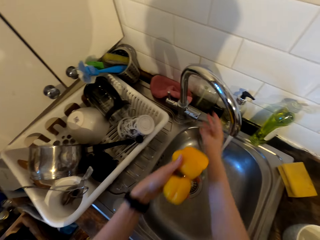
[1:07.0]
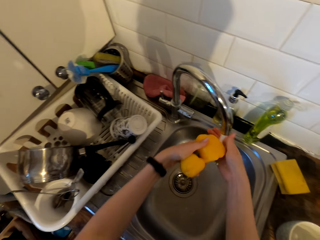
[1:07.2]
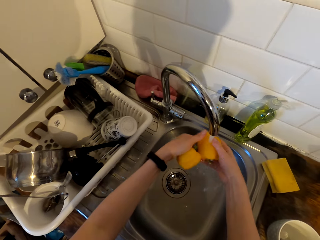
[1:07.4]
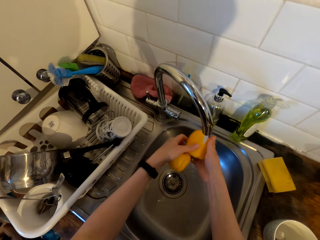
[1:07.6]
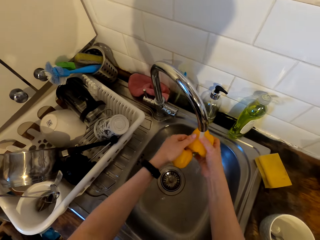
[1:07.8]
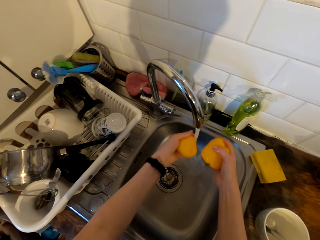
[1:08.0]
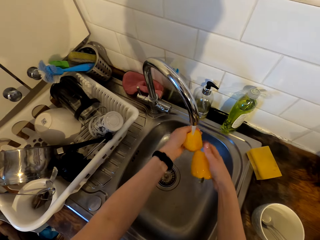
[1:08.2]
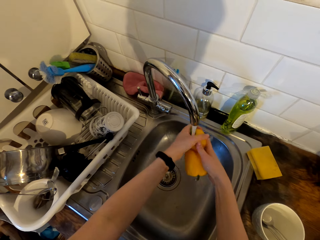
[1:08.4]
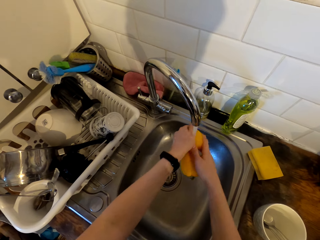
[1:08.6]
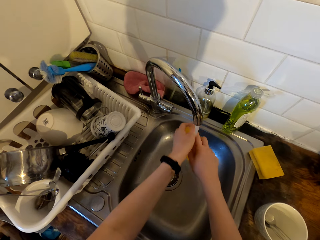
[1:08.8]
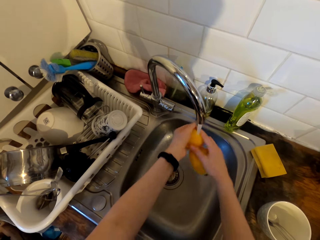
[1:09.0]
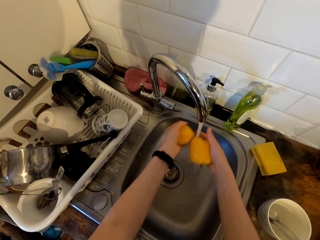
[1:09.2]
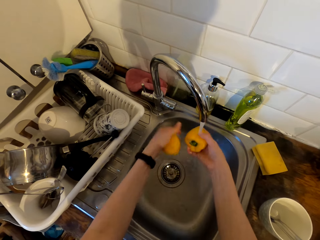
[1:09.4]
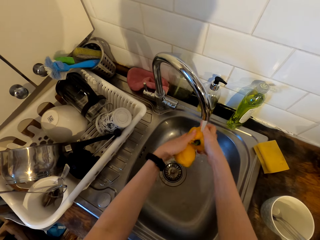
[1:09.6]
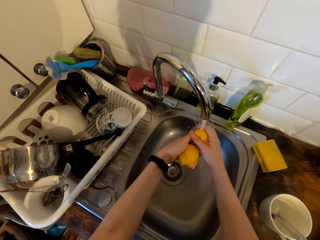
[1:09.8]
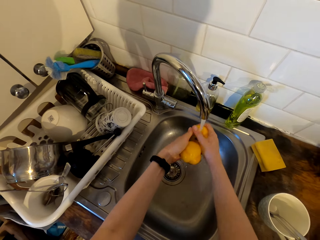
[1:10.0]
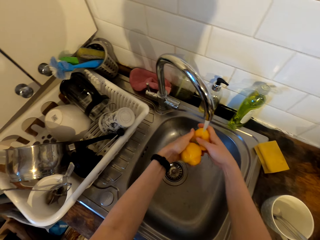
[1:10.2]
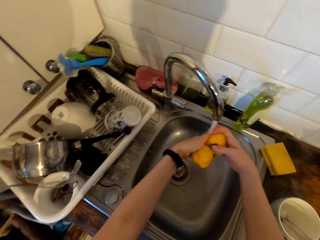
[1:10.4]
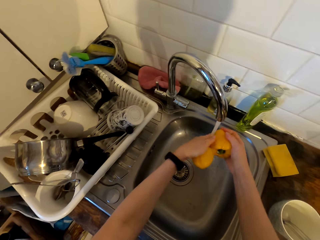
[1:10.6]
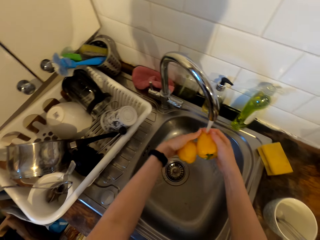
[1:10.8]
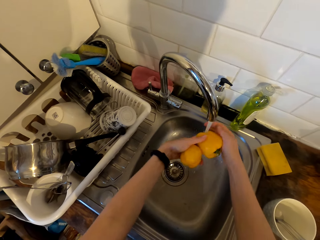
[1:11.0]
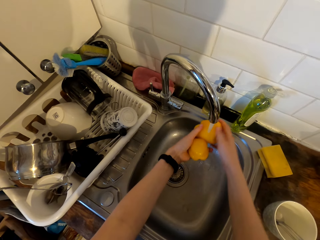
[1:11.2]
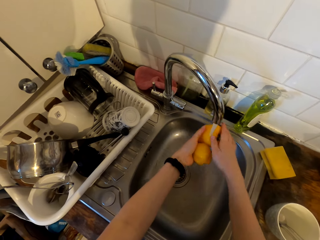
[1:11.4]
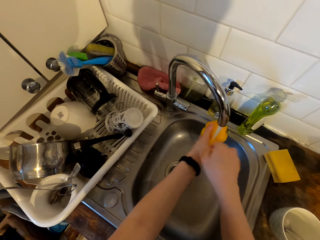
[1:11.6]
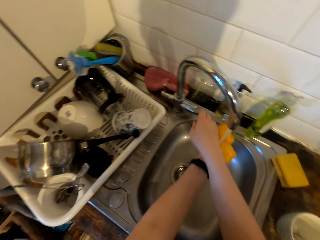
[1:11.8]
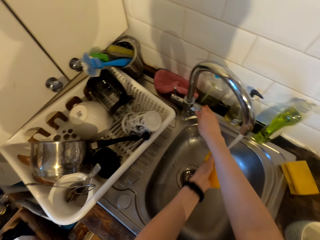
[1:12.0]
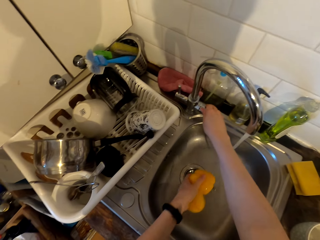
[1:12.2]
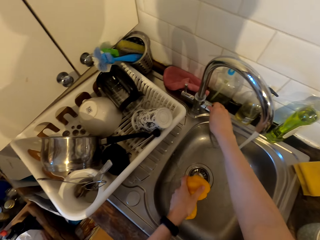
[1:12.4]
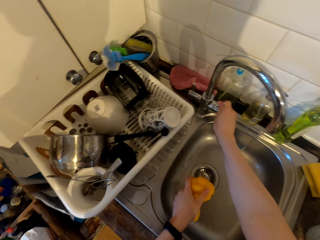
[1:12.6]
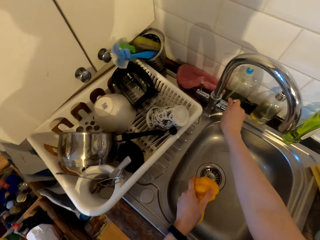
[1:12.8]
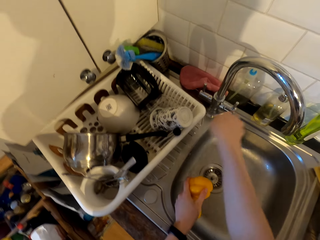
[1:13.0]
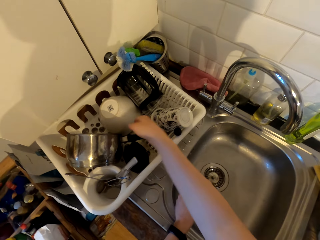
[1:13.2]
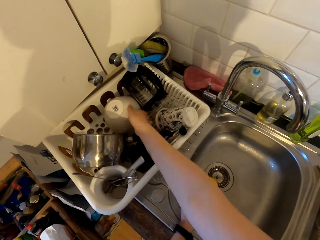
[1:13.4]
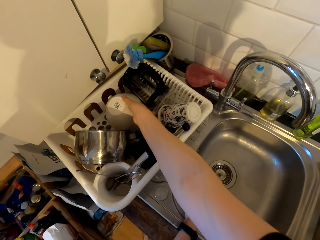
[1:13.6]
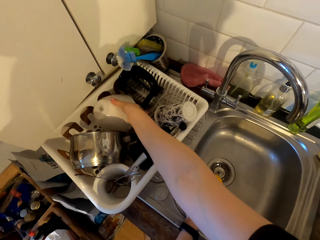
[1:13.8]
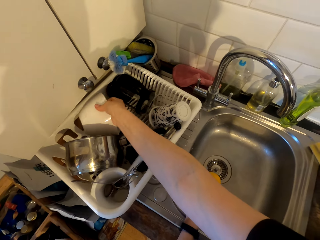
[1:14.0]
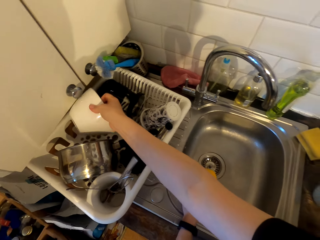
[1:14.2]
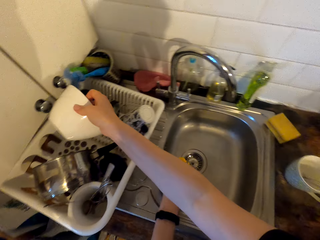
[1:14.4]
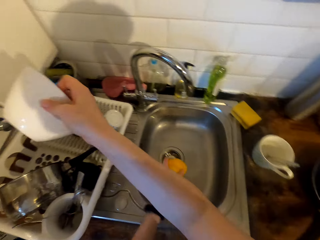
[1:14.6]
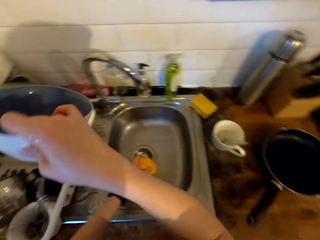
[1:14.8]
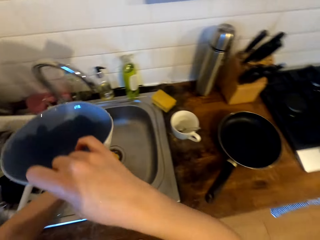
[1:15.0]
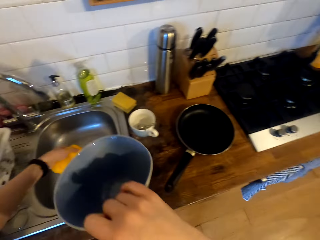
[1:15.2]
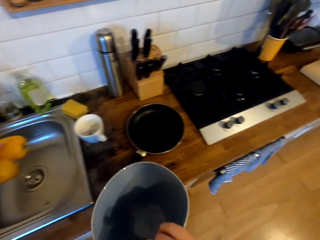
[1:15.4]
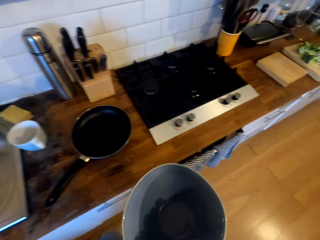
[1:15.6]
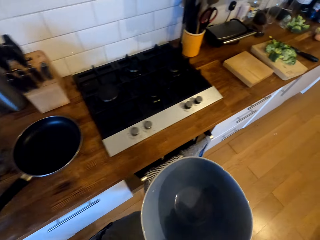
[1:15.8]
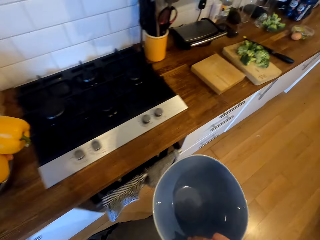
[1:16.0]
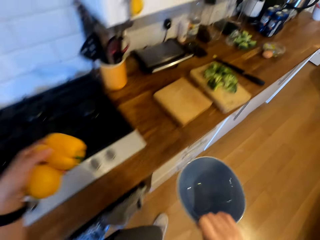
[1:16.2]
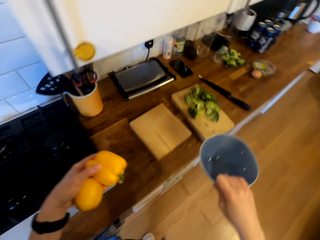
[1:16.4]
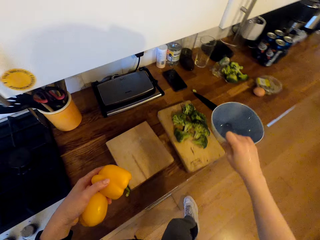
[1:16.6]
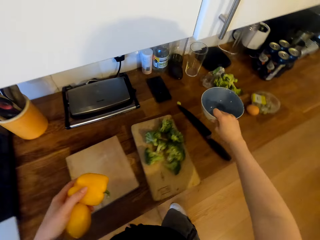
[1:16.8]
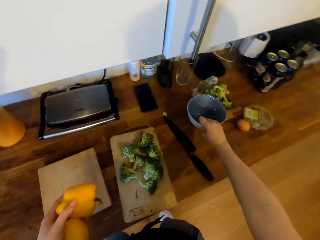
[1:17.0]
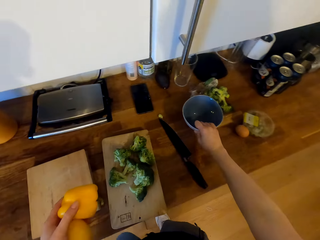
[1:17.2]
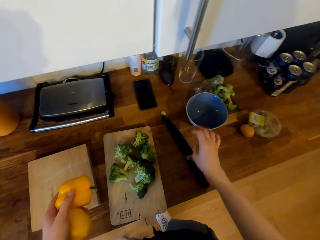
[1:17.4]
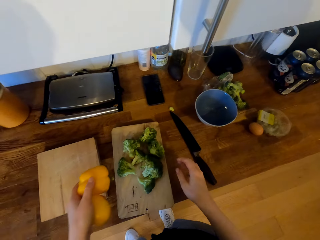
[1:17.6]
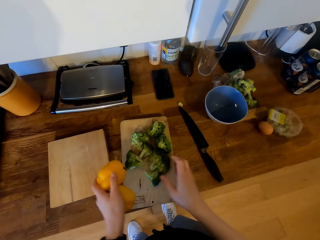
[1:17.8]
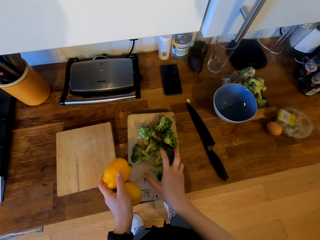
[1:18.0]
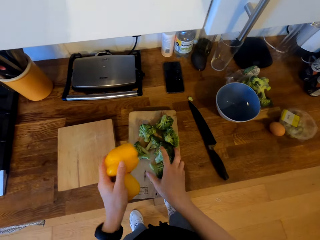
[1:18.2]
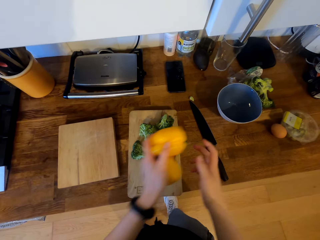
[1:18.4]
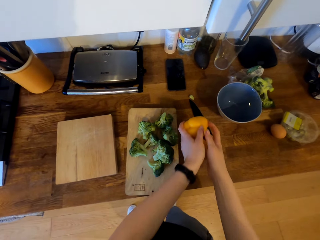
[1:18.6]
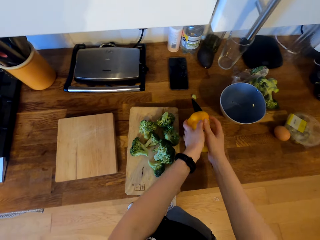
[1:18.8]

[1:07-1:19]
The camera wearer washes the bell pepper with the running water. They close the tap. They pick the ceramic bowl from the rack. They walk in the kitchen. They place the bowl on the cabinet top.

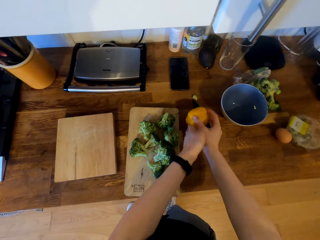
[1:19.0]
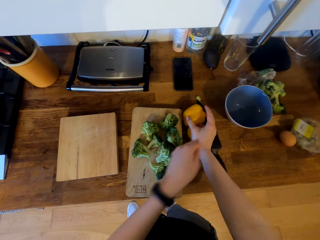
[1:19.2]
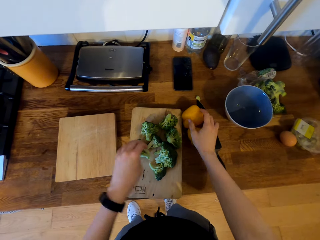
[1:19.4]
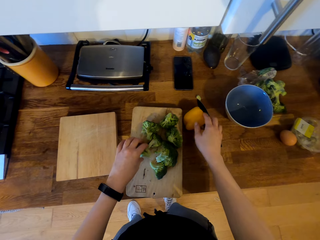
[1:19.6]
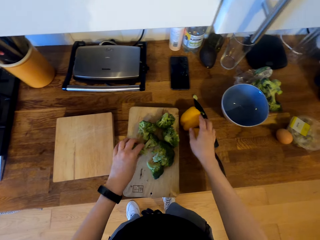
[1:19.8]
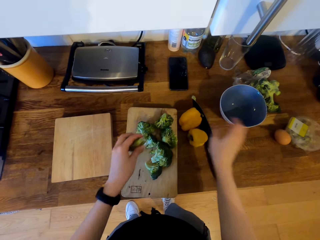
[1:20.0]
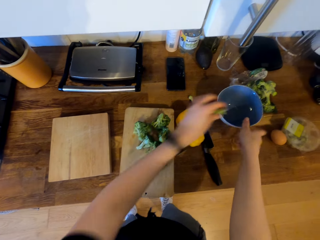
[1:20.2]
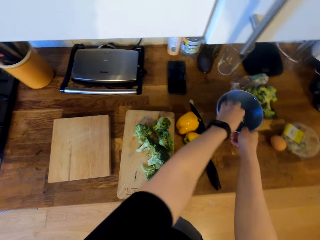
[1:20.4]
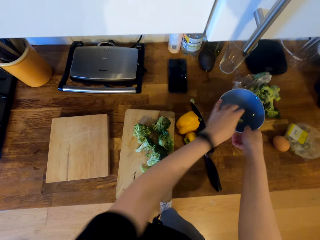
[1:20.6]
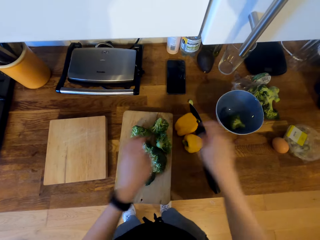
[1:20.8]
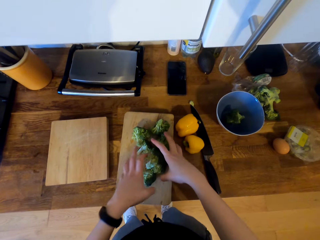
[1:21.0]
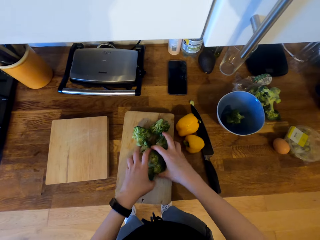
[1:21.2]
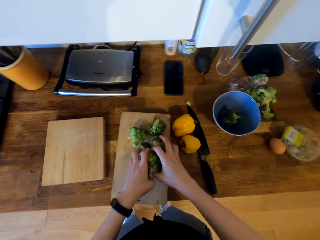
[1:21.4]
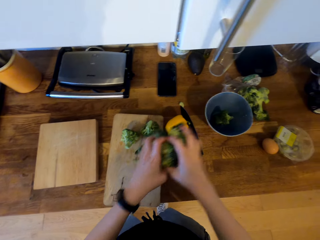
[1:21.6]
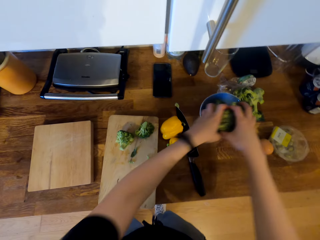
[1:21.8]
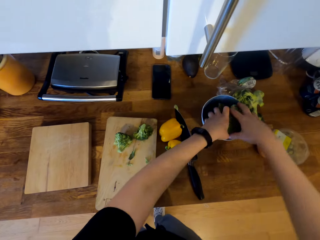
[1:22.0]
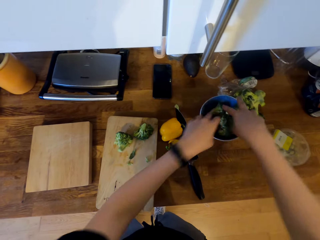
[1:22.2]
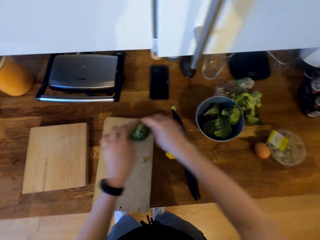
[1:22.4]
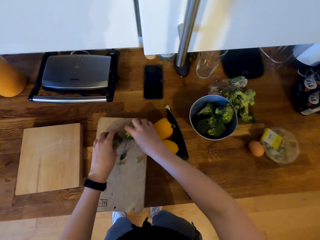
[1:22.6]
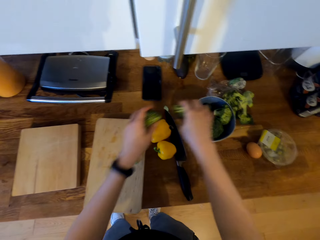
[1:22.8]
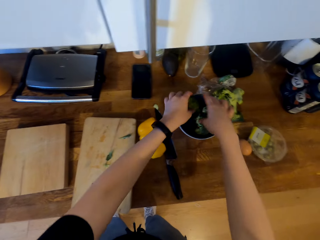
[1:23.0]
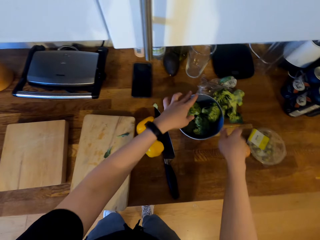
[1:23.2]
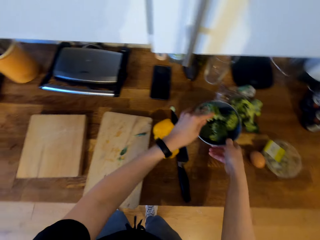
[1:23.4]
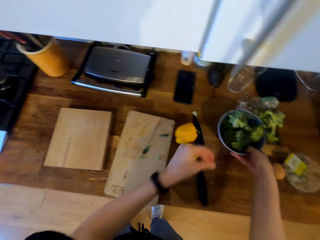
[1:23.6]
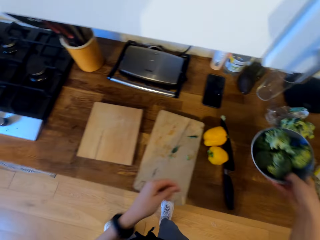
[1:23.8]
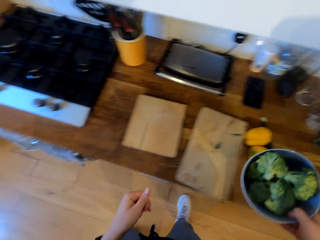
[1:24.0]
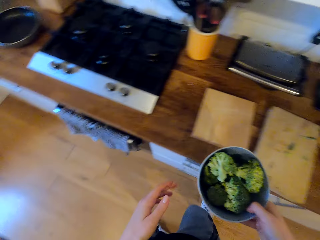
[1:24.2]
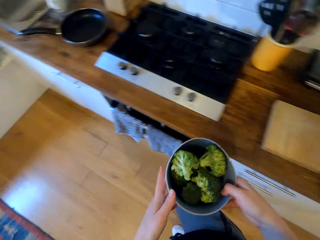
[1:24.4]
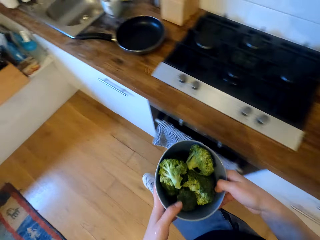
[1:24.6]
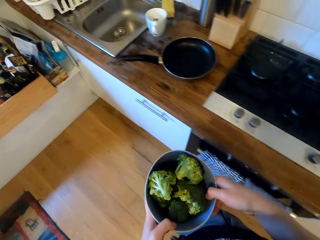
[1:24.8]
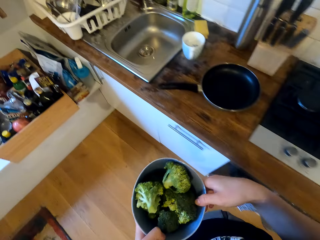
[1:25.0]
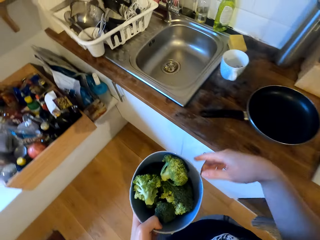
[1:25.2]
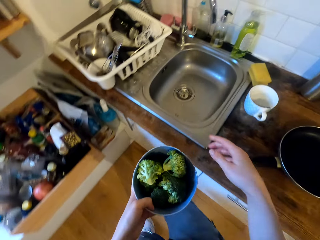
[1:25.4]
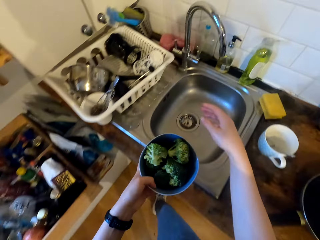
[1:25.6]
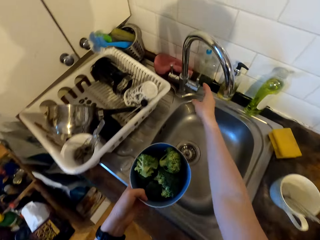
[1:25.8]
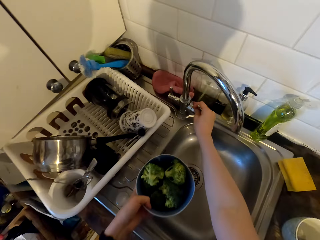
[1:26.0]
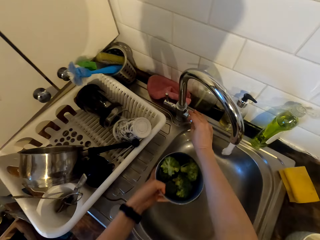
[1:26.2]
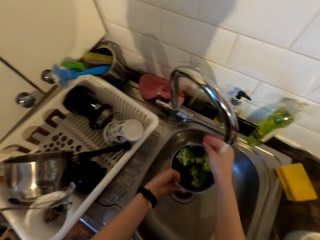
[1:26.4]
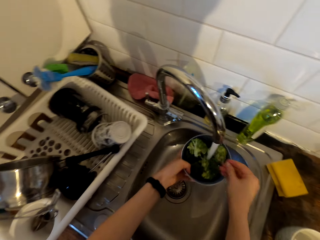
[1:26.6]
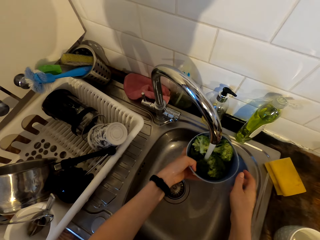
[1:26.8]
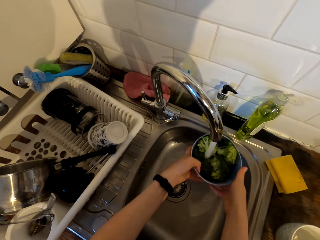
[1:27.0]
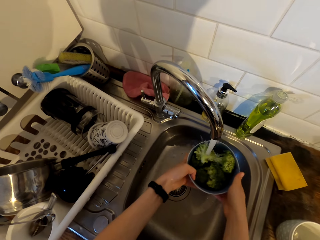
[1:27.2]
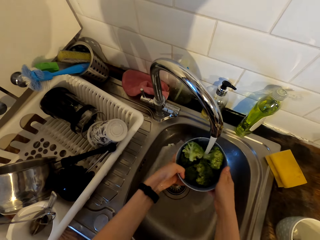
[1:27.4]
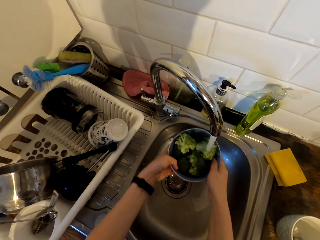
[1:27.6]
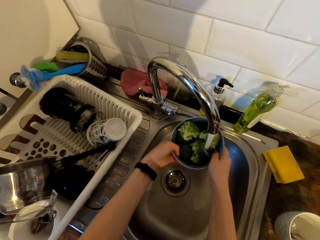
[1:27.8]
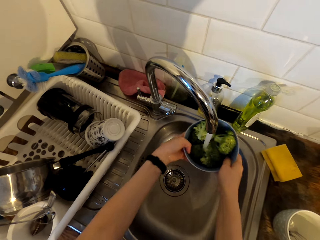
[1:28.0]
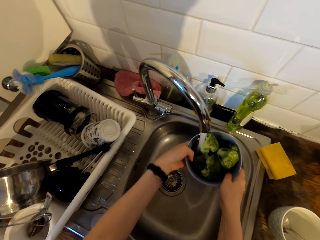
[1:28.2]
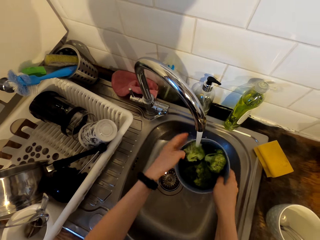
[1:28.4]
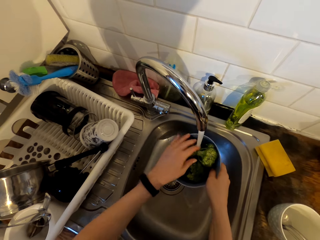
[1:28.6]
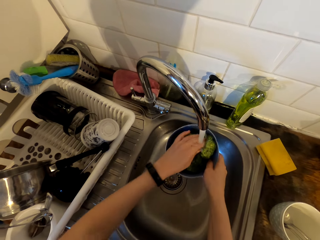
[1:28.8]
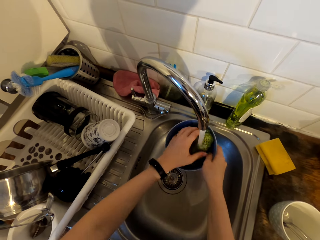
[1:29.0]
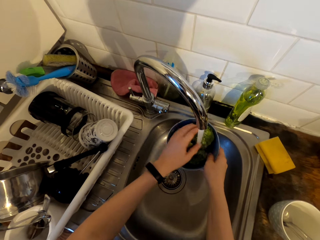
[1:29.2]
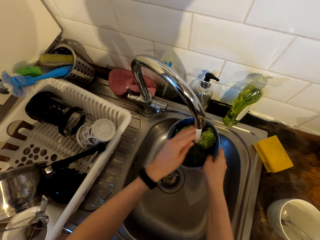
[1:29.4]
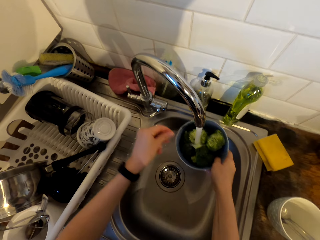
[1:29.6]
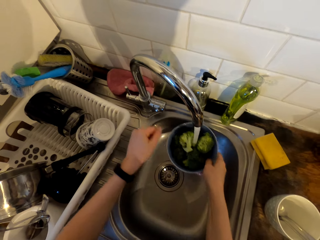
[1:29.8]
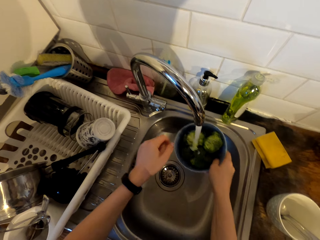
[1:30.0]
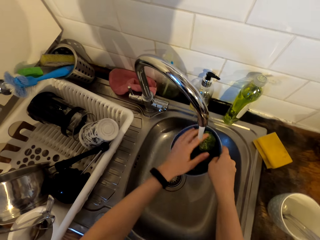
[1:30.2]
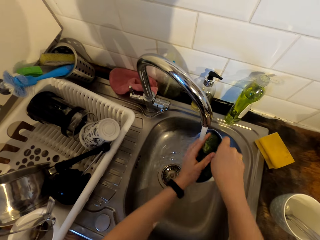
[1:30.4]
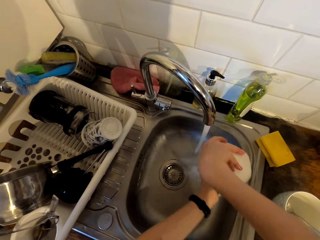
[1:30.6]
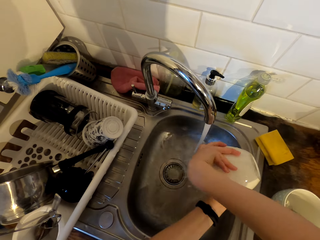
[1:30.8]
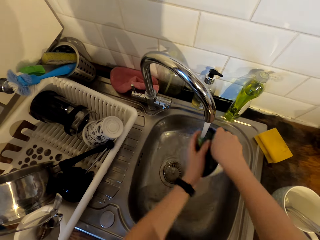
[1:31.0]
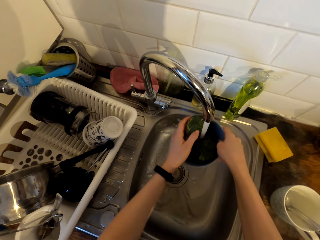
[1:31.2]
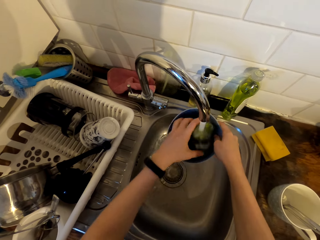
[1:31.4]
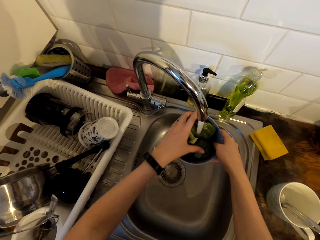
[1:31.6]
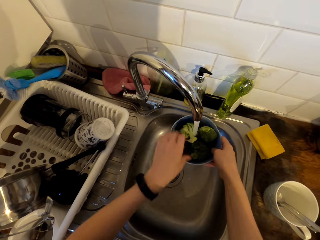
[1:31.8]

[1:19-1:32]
The camera wearer places the bell peppers on the cabinet top. They pick the broccoli or cauliflower. They place the broccoli in the ceramic bowl. They pick the broccoli. They place the broccoli in the bowl. They pick the broccoli. They place the broccoli in the bowl. They lift the broccoli bowl. They walk in the kitchen. They open the tap. They wash the broccoli in the bowl. They pour the water in the bowl. They wash the broccoli in the bowl.
